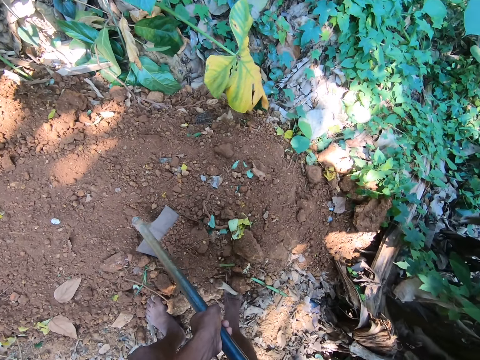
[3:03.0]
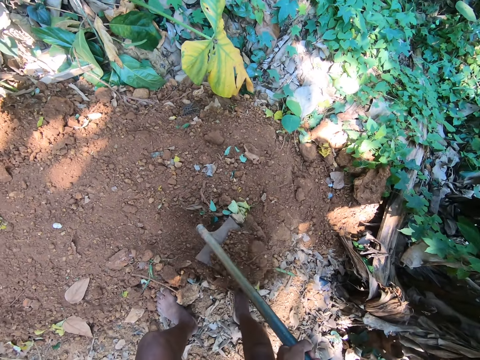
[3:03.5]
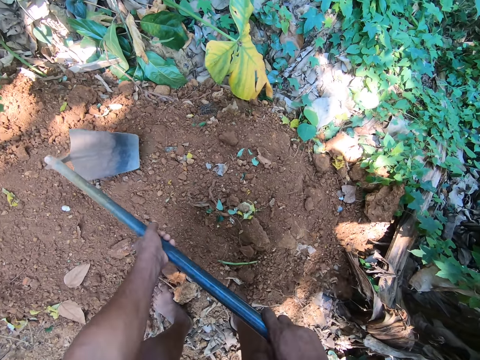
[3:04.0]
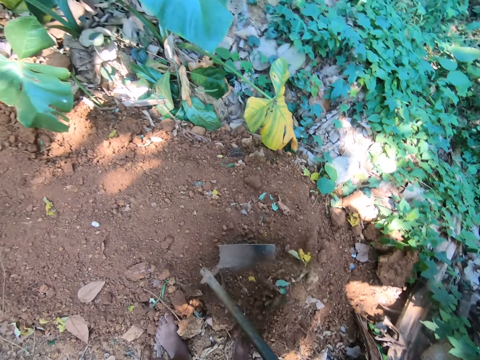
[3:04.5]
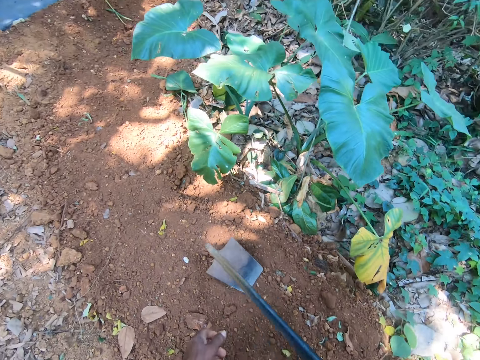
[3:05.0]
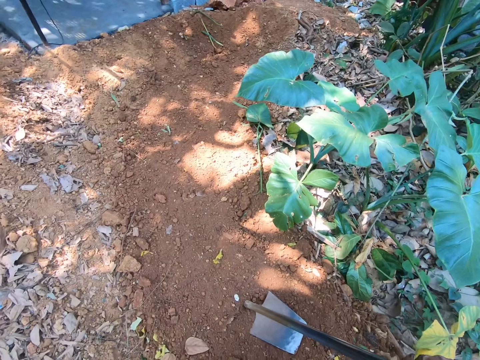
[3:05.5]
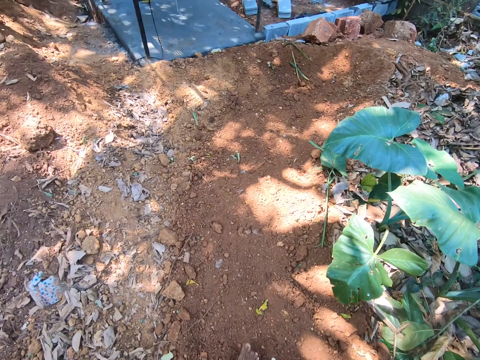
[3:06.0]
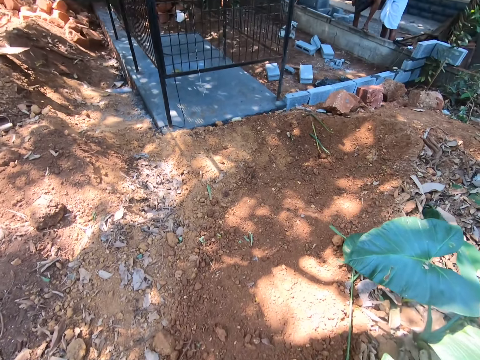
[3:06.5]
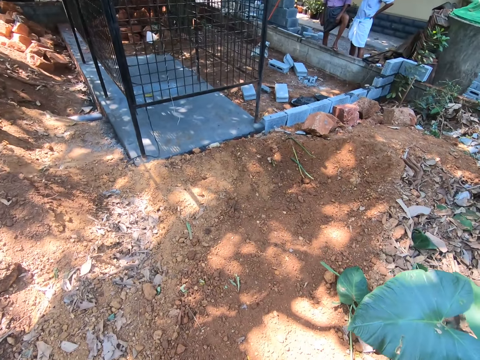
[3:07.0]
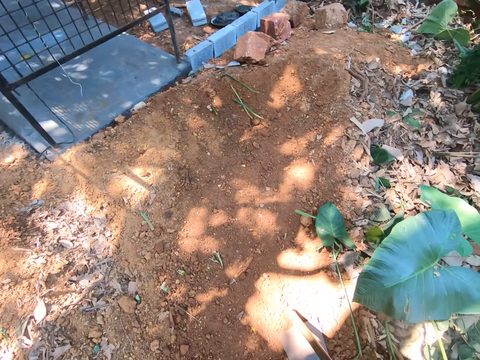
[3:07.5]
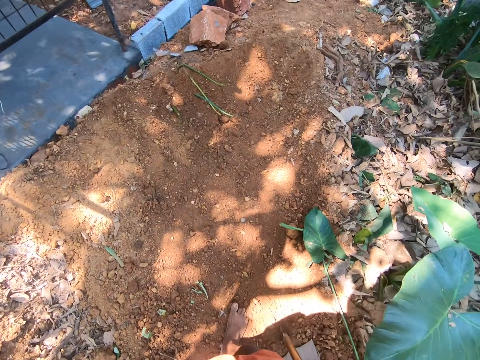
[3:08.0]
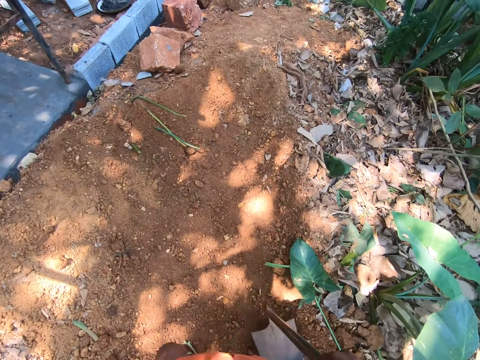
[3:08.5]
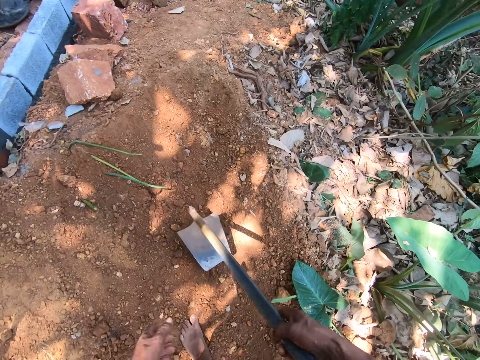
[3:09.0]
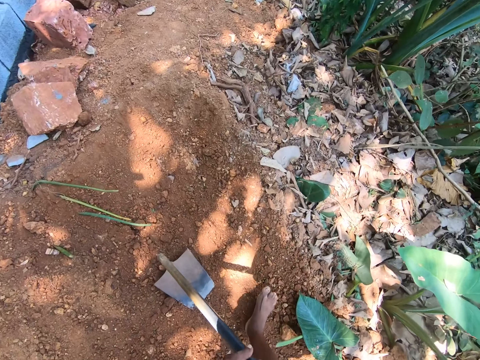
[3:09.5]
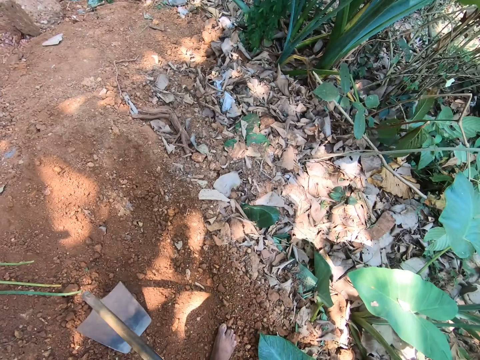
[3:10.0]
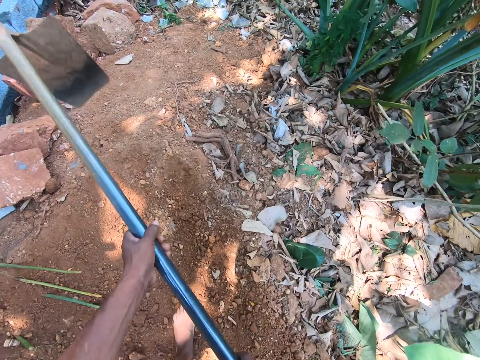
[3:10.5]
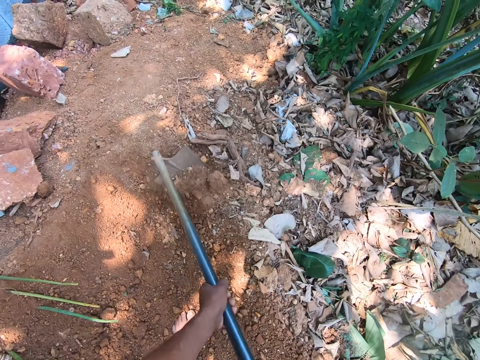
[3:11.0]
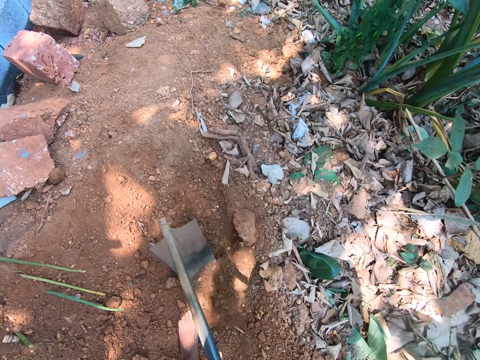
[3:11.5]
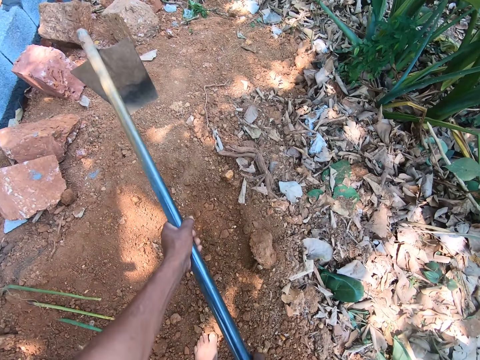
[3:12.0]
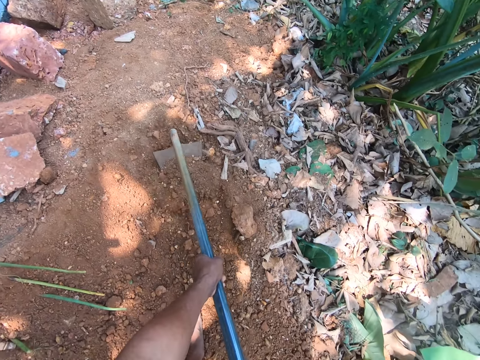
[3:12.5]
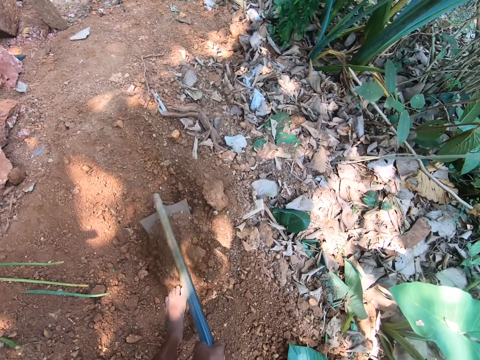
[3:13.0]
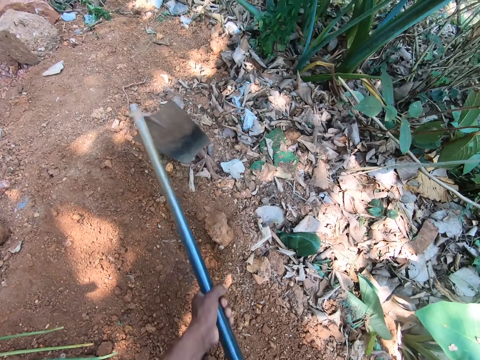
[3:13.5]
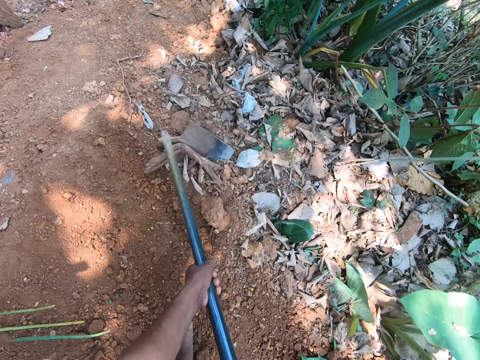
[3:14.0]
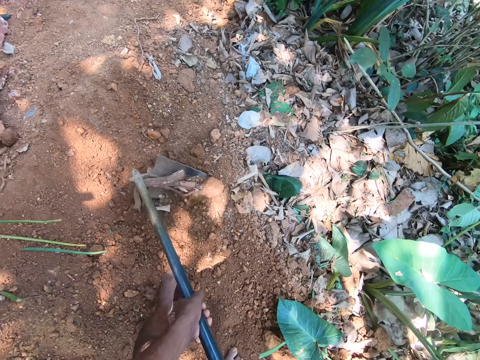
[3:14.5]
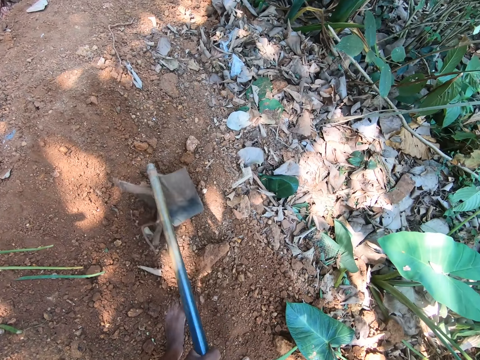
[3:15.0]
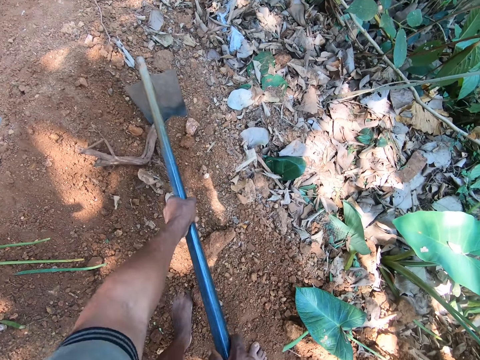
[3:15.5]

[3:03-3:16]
The camera wearer hits the grub hoe on the ground with his right hand. He hits it again. He holds the grub hoe with both hands. He hoes the ground with the grub hoe in both hands.

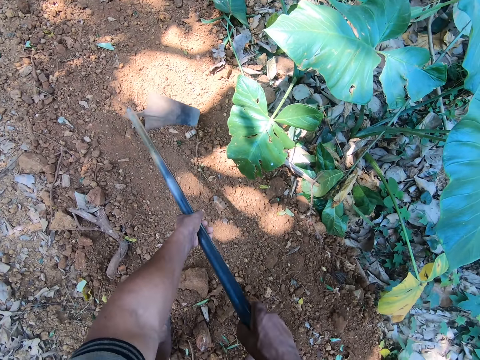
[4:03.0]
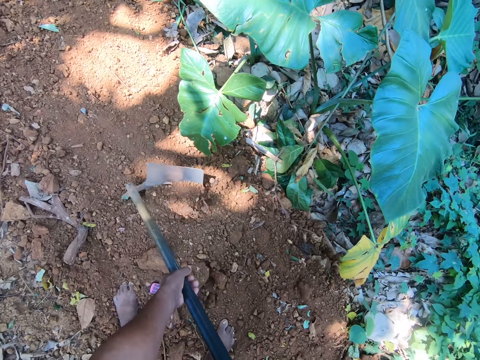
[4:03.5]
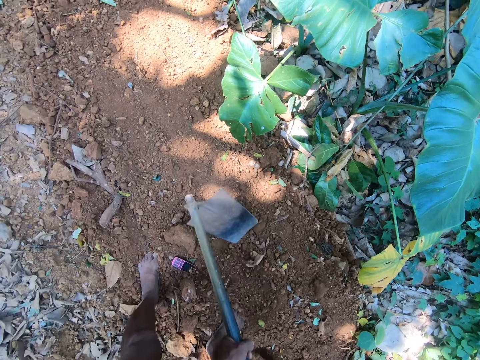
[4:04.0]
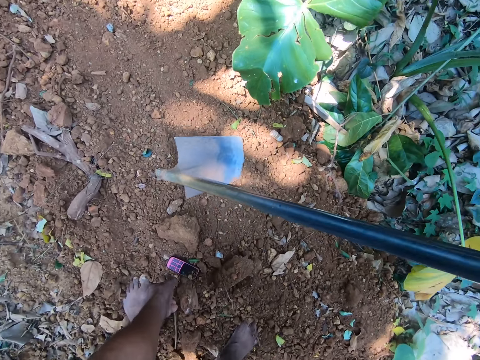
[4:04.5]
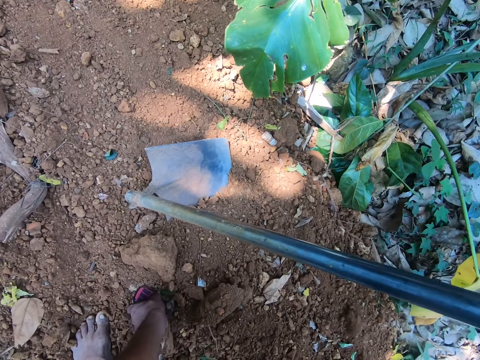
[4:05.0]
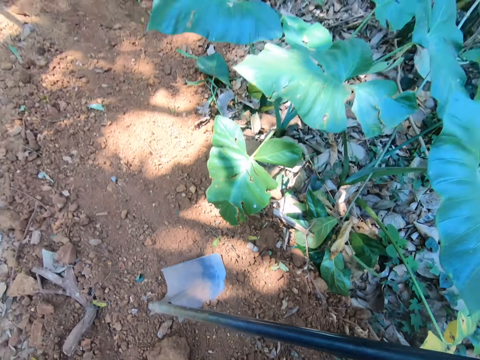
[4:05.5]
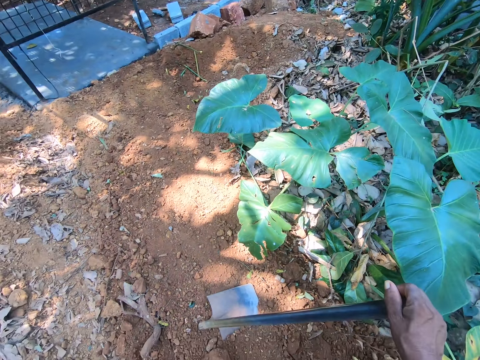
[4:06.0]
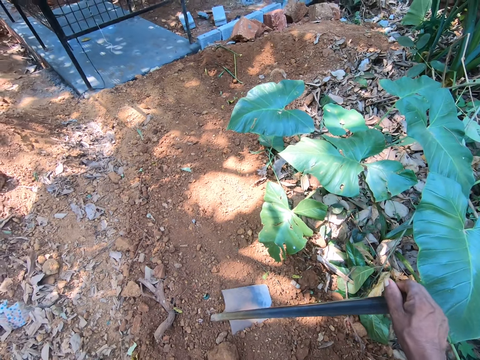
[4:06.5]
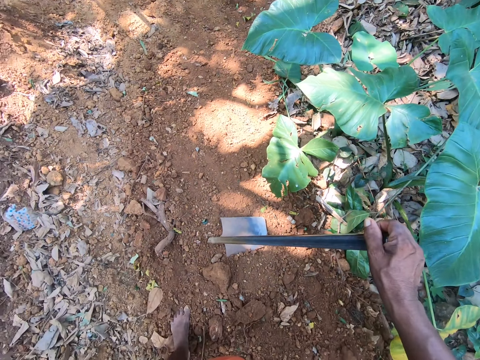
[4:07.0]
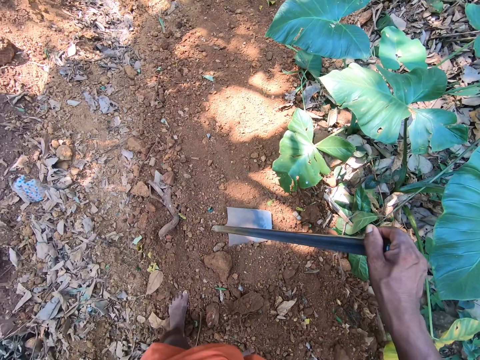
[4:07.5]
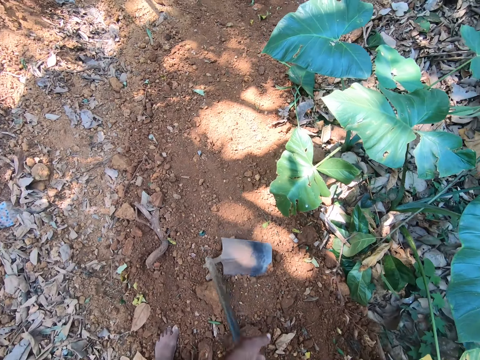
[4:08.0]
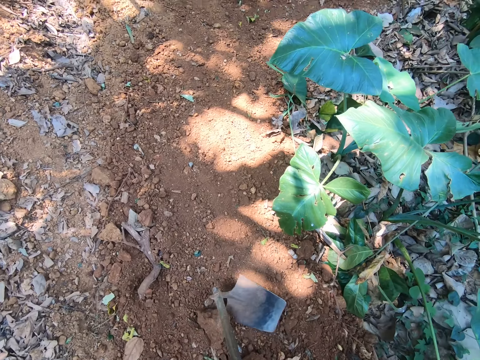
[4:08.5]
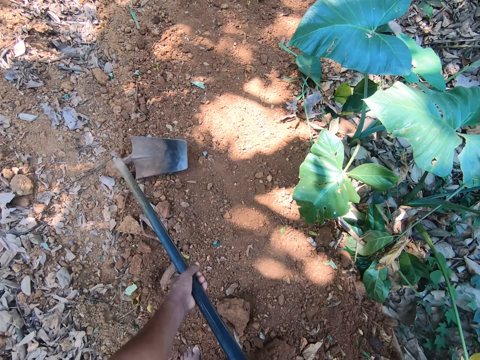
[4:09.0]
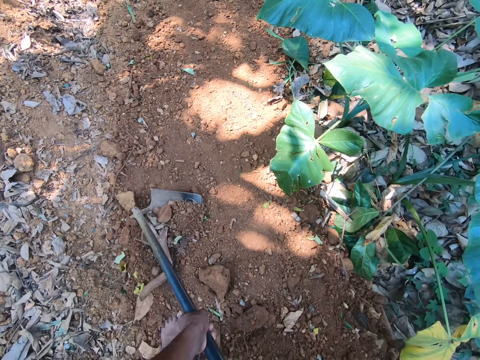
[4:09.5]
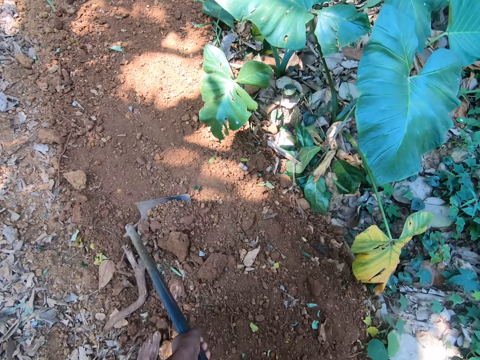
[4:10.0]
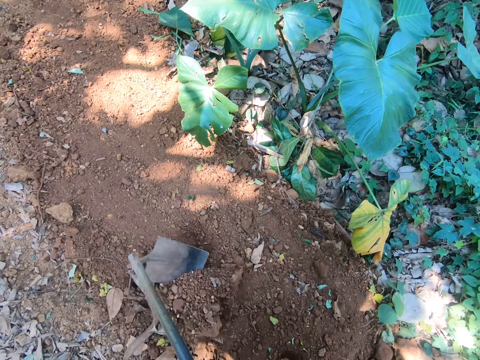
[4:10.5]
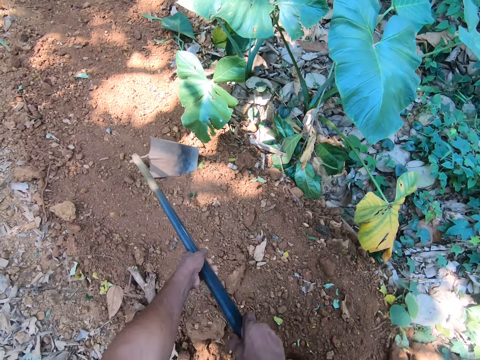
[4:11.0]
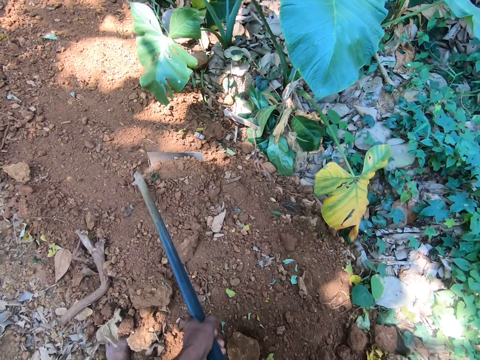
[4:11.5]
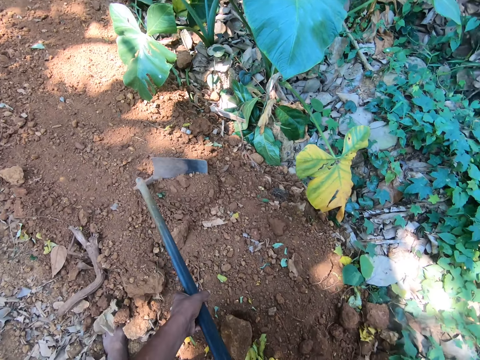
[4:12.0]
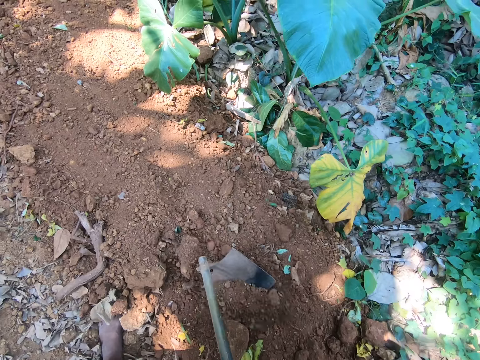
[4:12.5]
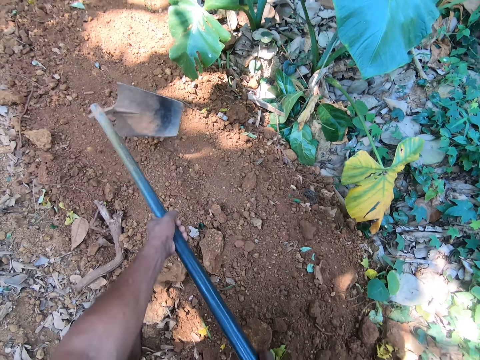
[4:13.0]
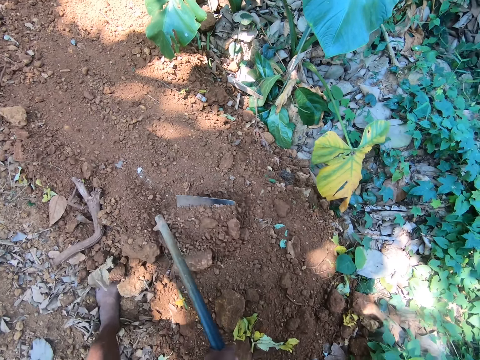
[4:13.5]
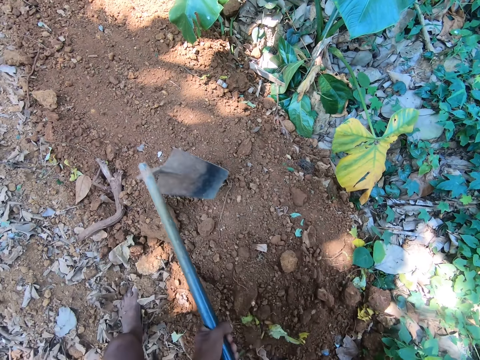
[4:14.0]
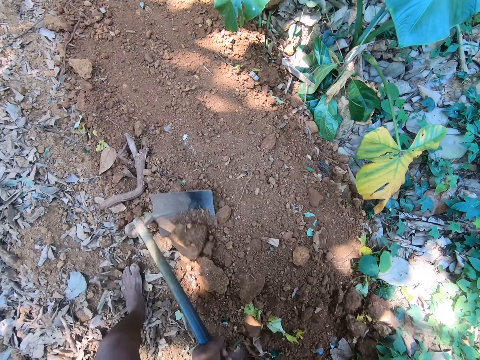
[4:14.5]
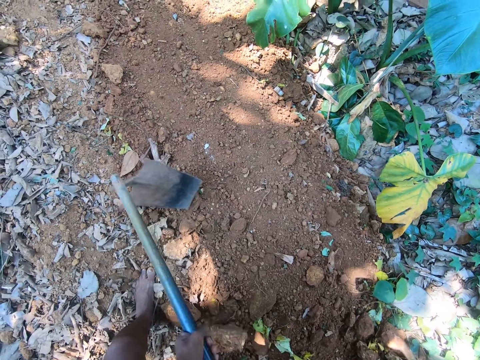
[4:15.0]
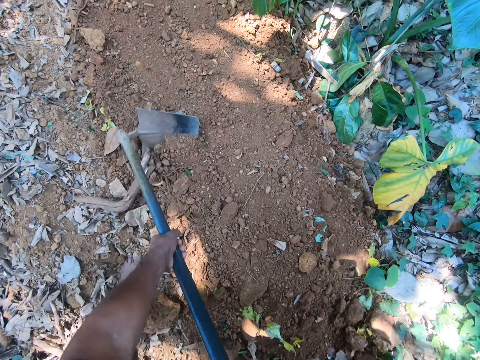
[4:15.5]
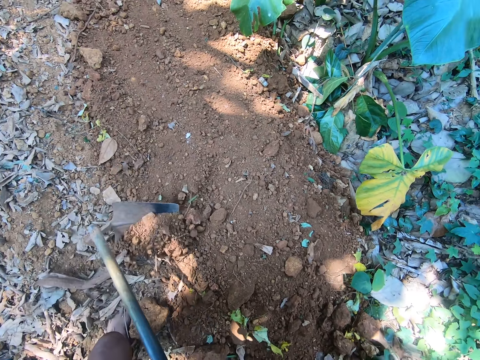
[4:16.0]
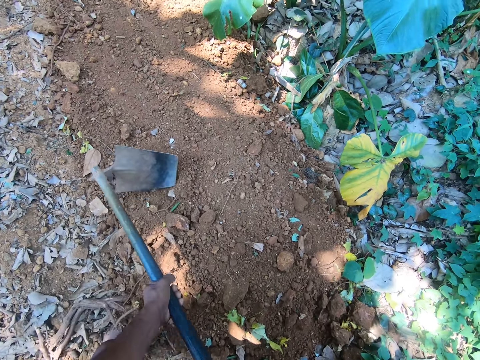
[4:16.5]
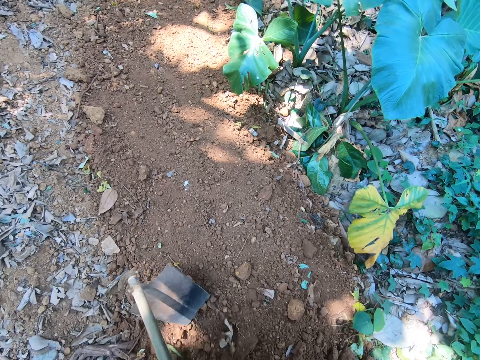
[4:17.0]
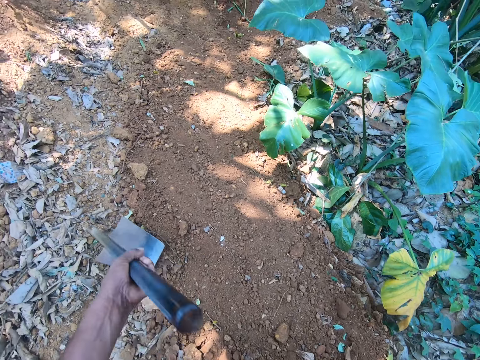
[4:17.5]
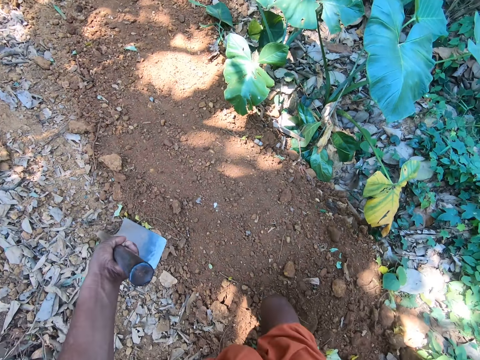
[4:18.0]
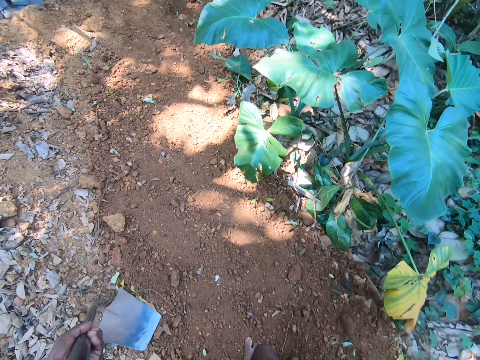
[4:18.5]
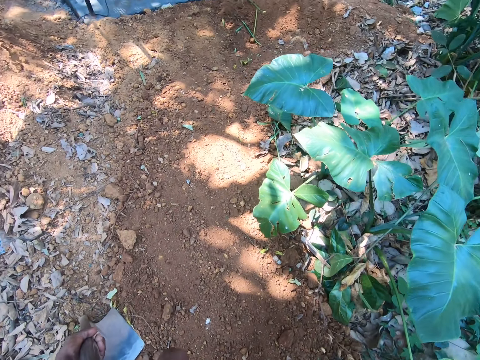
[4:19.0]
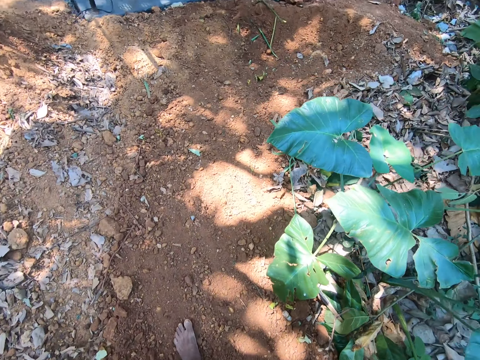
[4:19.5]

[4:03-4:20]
The camera wearer removes his left hand from the grub hoe. He picks a phone from the ground with his left hand. He holds the grub hoe with both hands. He hoes the ground with the grub hoe in both hands. He hits the grub hoe on the ground with his left hand.
